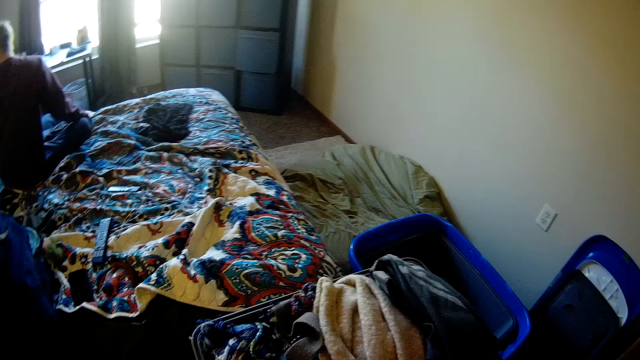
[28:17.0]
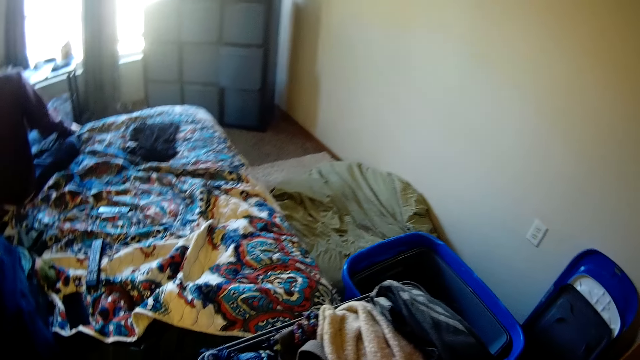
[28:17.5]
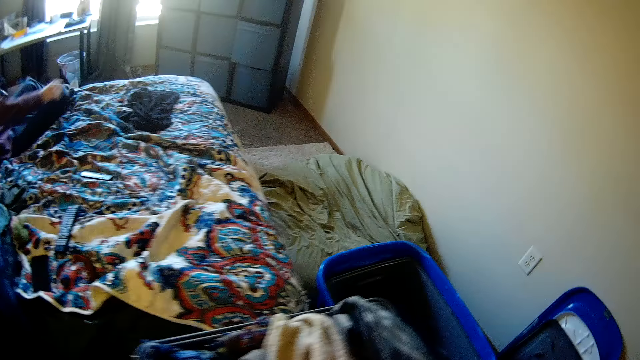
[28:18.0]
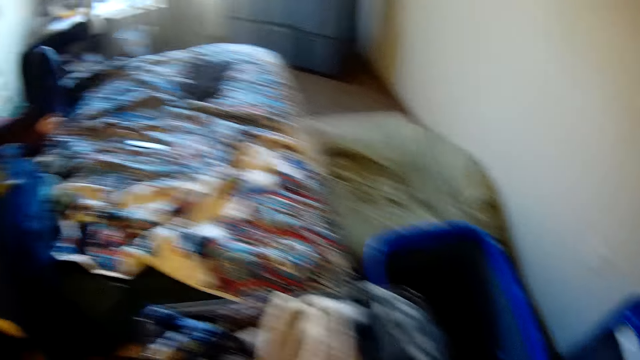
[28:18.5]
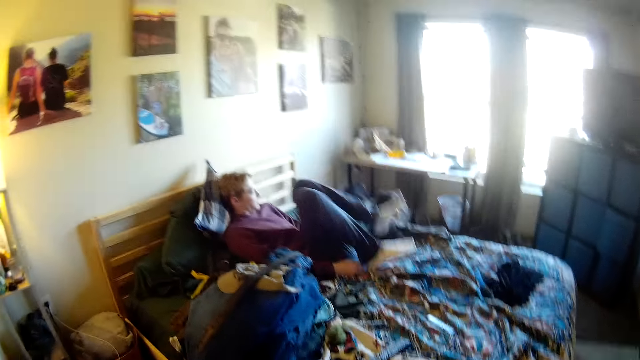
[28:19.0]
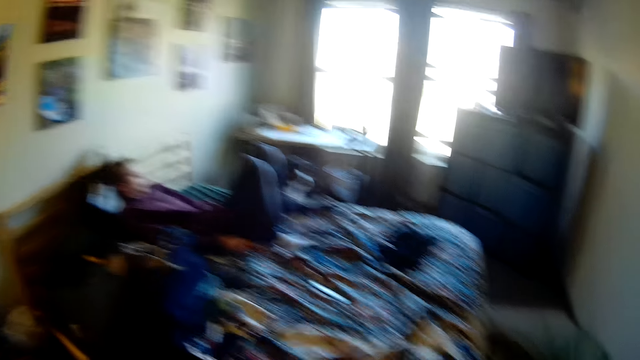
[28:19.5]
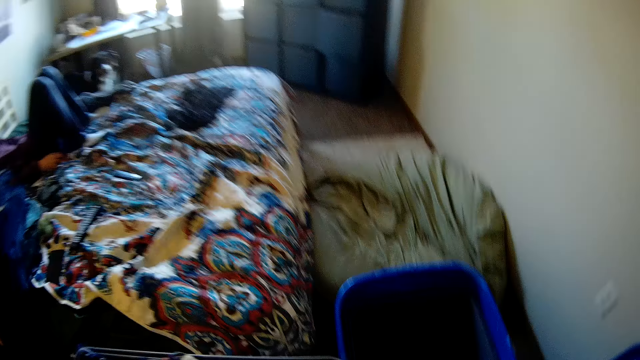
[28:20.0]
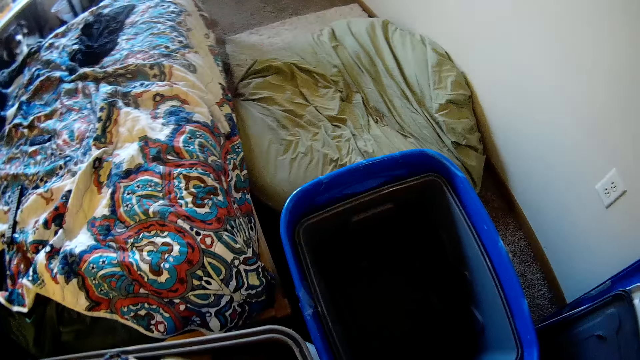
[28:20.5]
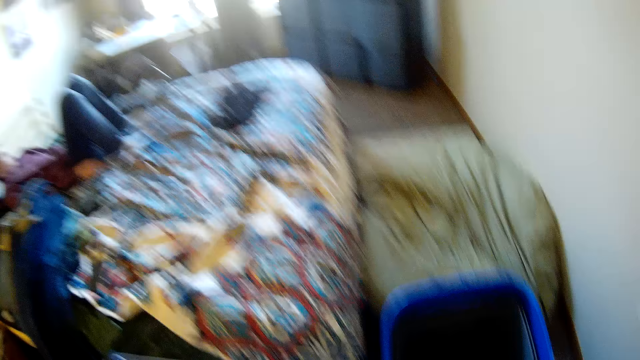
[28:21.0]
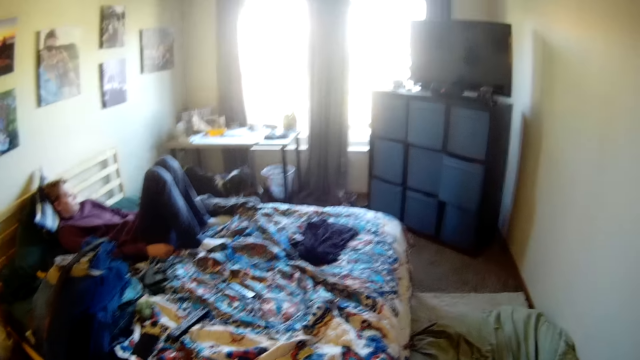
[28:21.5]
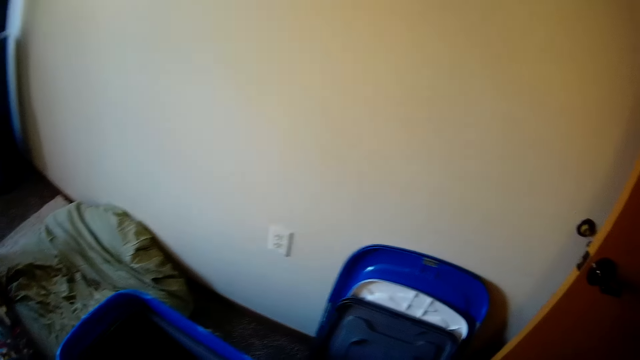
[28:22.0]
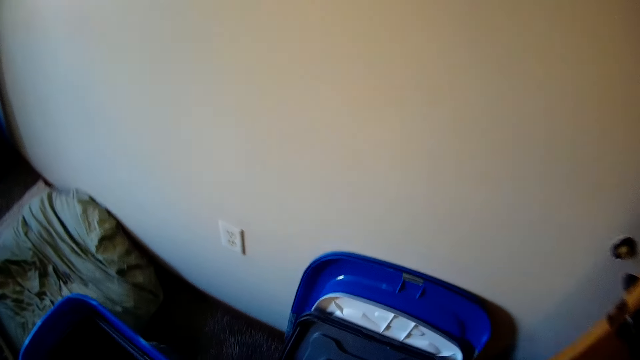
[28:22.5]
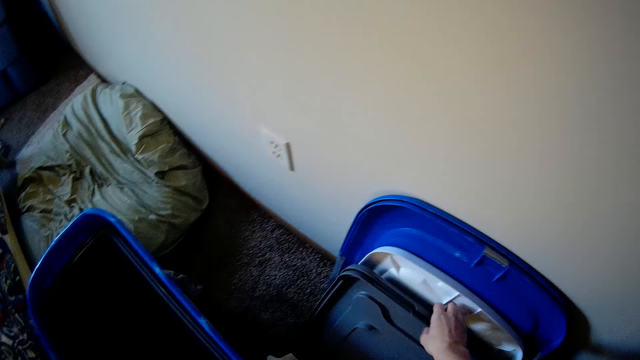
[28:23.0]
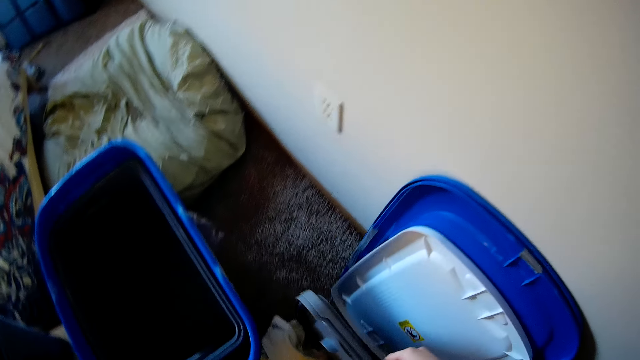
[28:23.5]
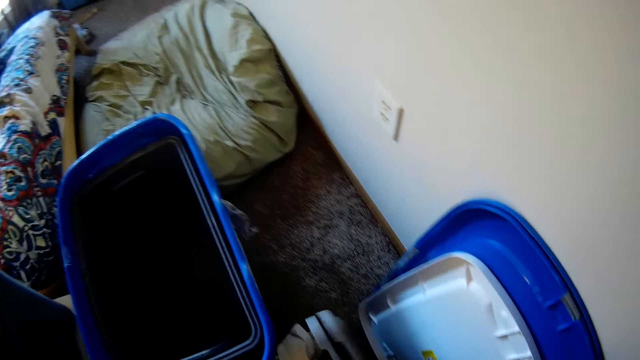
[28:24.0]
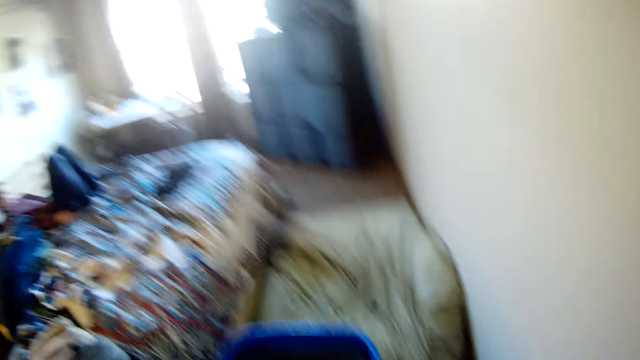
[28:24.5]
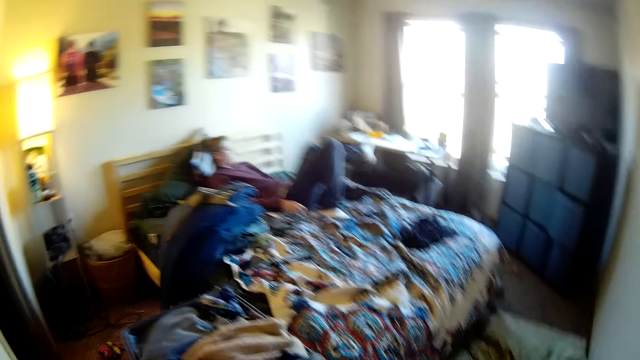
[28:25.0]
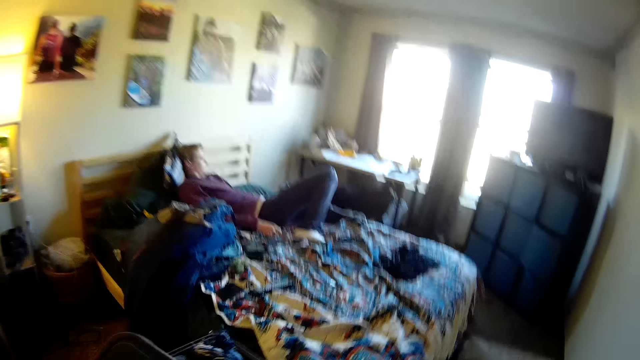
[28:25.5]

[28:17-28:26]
The camera wearer looks around the house. A man lies on a bed. The camera wearer looks at the man. They walk towards a bucket, look around the house, and pick up a storage bucket lid.

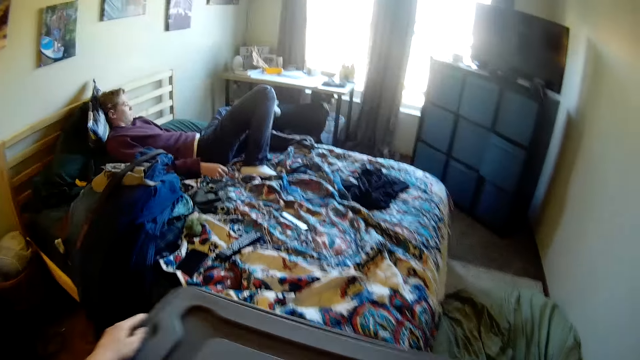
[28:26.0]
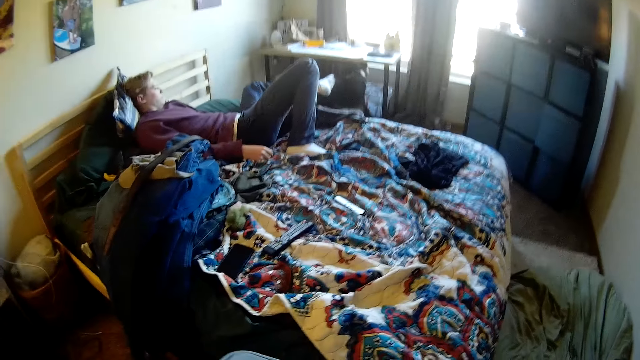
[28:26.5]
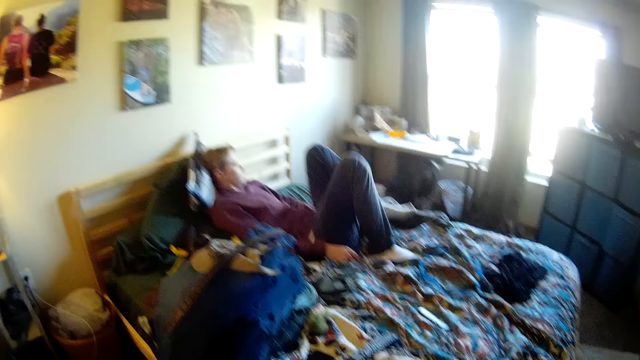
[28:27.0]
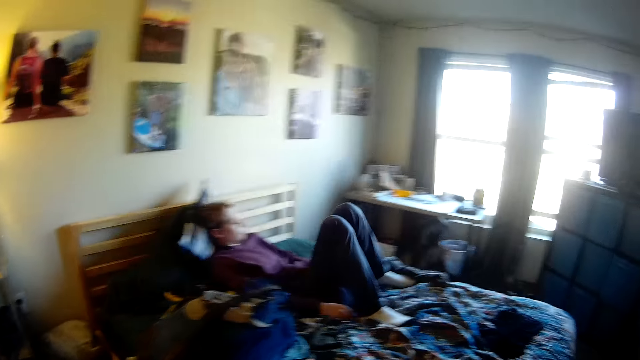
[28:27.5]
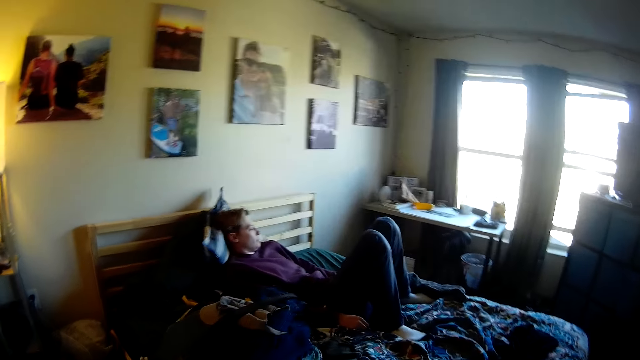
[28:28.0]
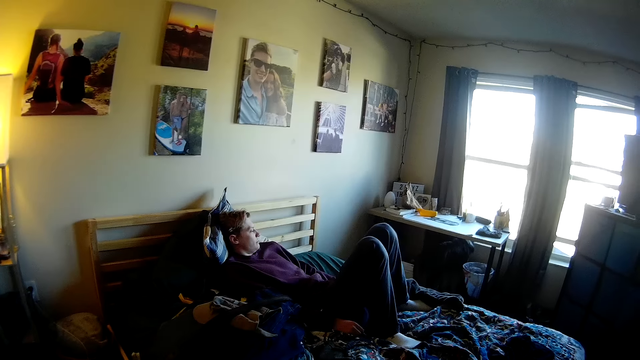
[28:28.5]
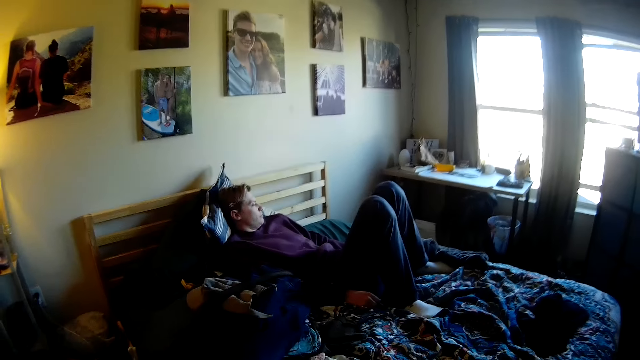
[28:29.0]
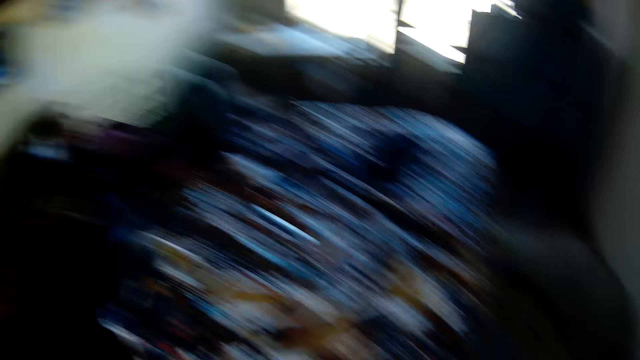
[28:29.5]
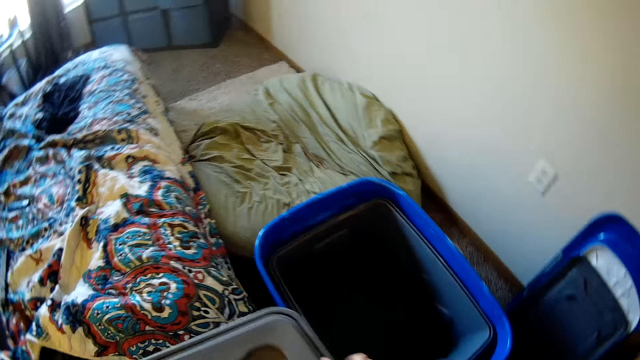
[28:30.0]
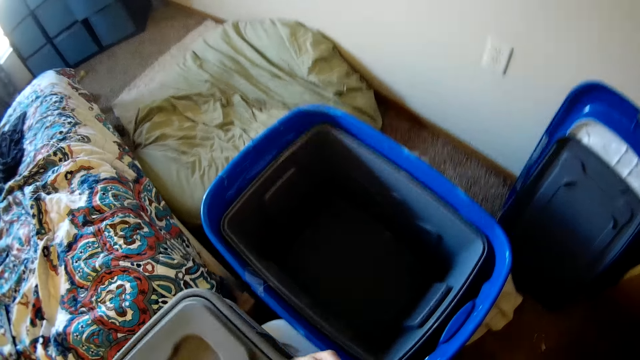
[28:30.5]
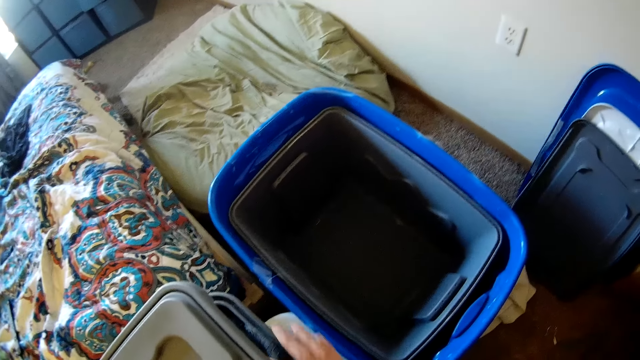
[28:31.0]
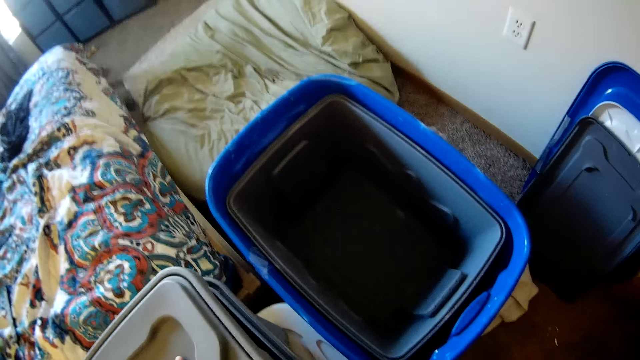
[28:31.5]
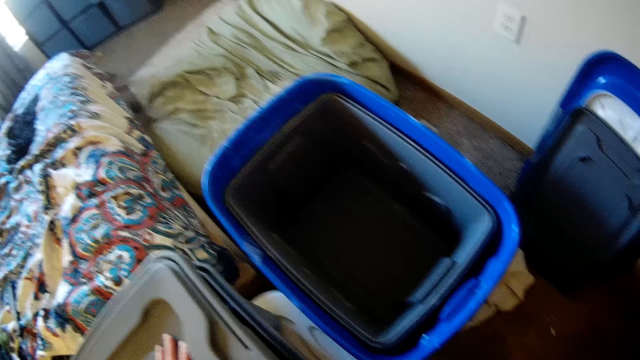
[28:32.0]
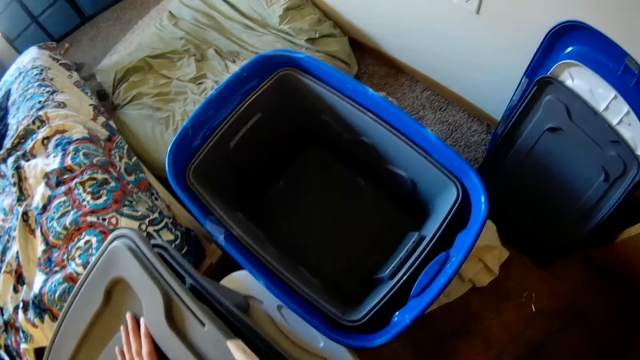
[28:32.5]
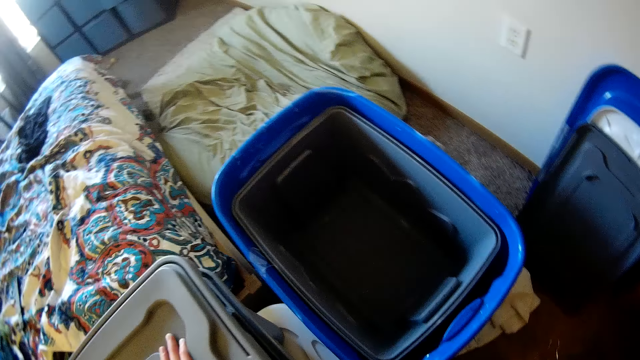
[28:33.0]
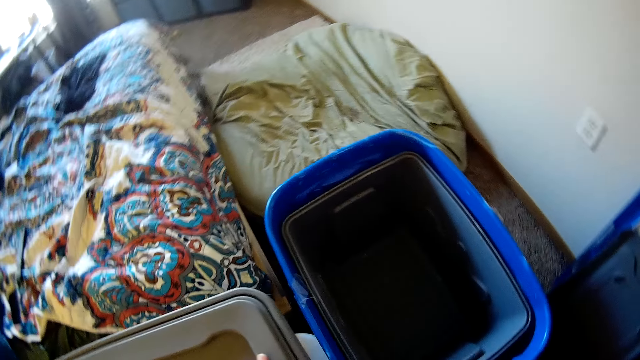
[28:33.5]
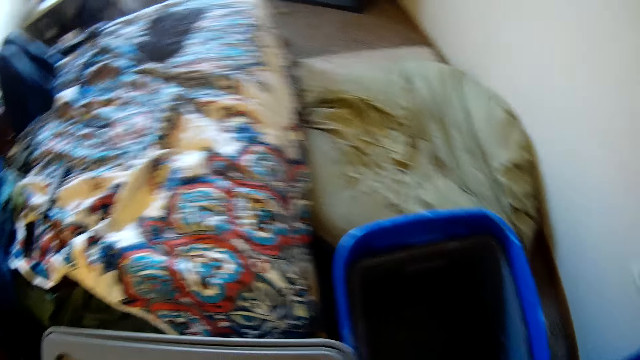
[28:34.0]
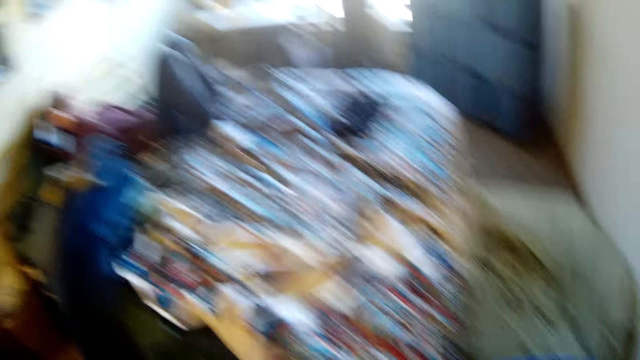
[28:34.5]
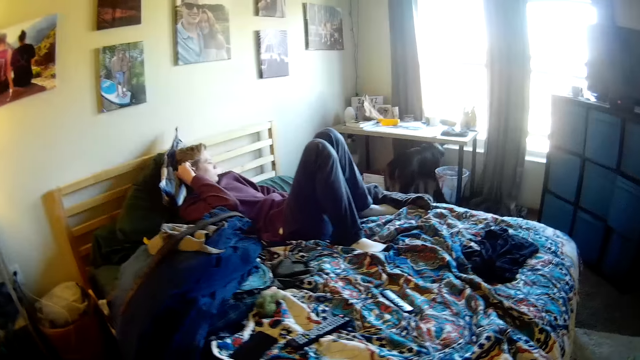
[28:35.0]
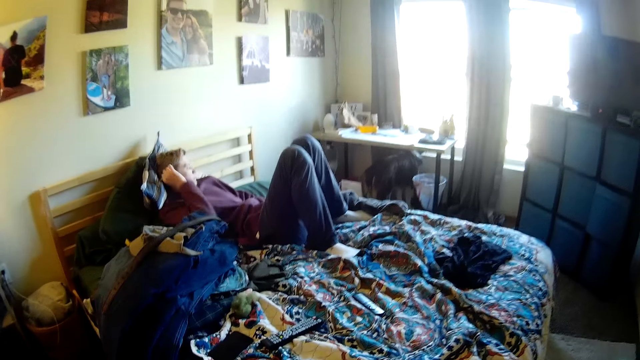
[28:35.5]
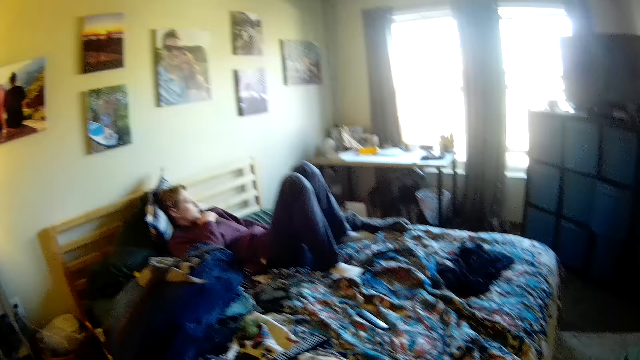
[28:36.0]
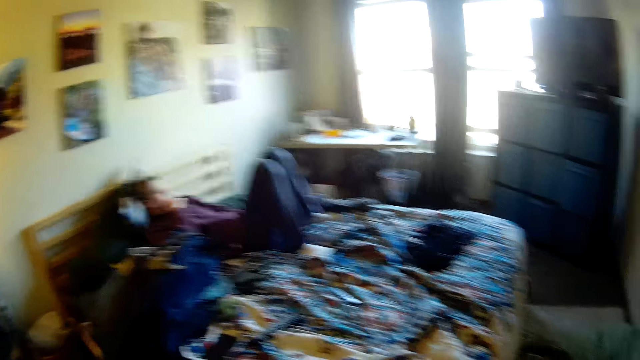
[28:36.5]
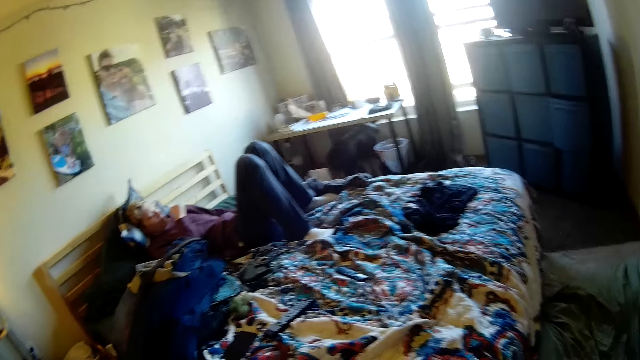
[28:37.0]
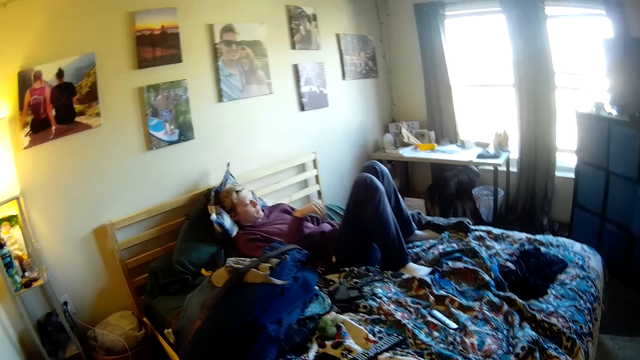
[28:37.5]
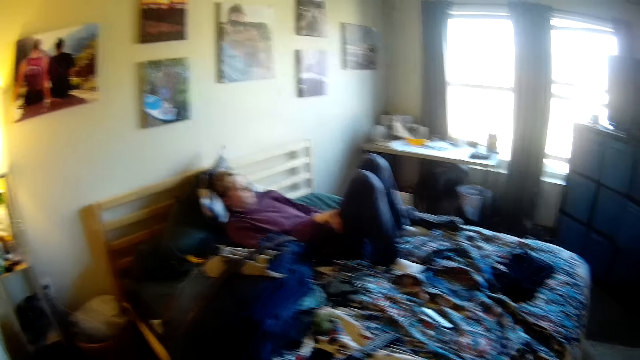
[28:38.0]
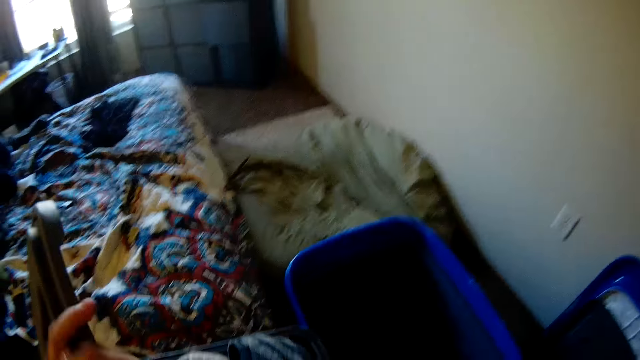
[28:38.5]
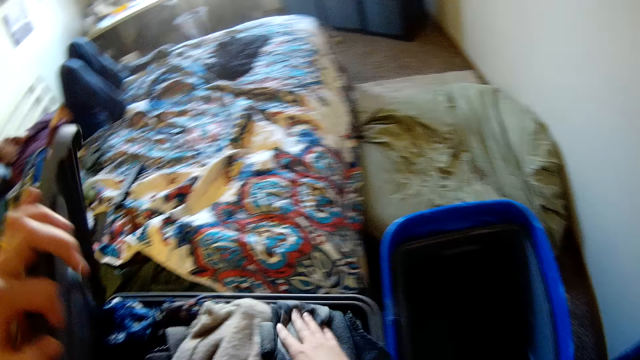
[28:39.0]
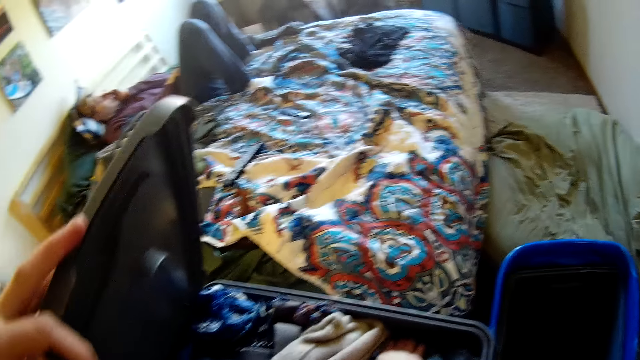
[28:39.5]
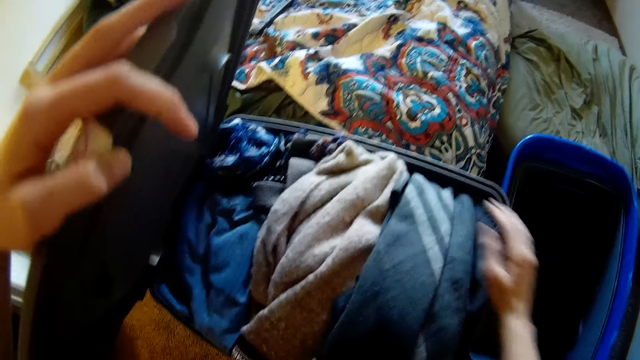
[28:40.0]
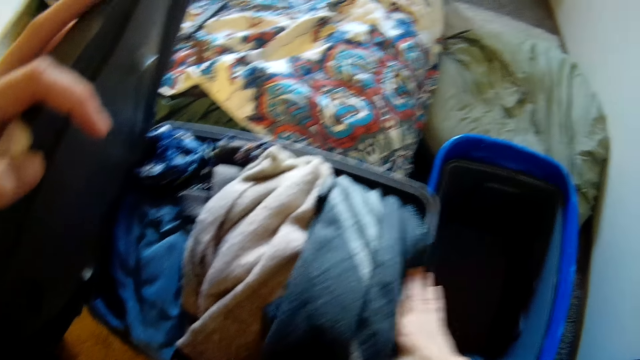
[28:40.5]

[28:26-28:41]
The camera wearer closes a storage bucket with a lid. A man adjusts himself on a bed. The camera wearer looks at the man, looks around the house, and fits the lid onto the bucket. They look at the man. The man scratches his ear and holds his head. The camera wearer looks around the house, opens the storage bucket, and presses down clothes in the bucket.
